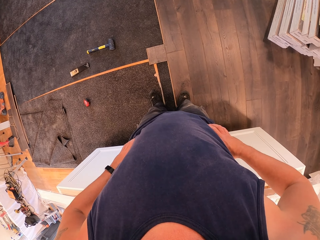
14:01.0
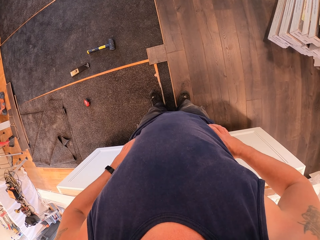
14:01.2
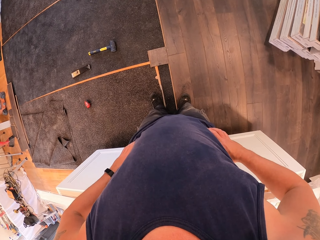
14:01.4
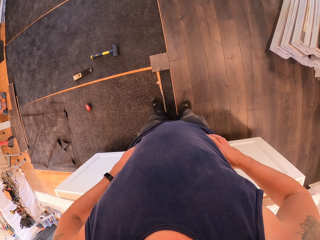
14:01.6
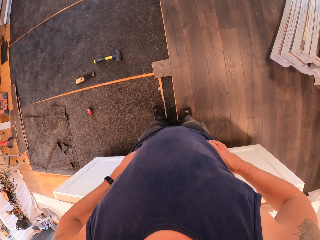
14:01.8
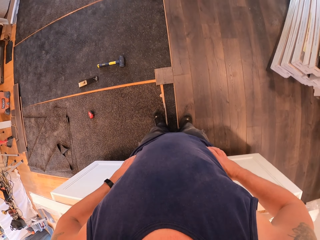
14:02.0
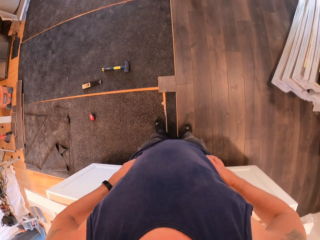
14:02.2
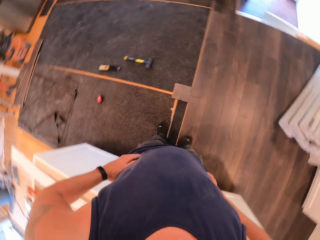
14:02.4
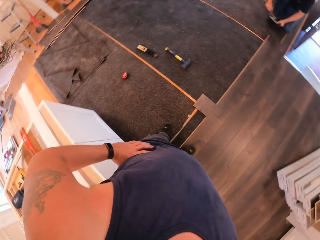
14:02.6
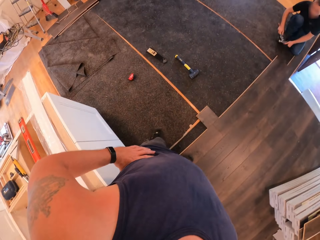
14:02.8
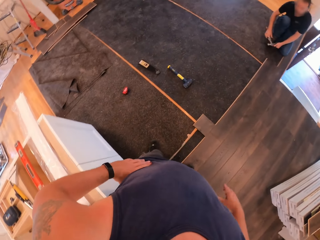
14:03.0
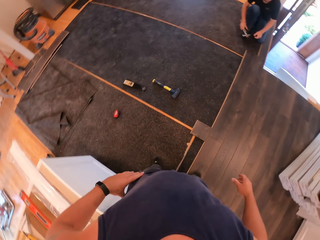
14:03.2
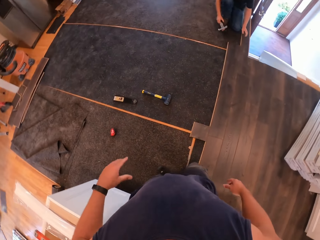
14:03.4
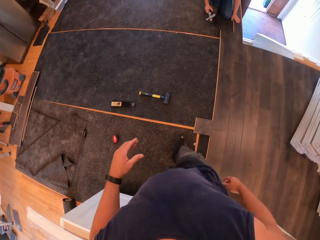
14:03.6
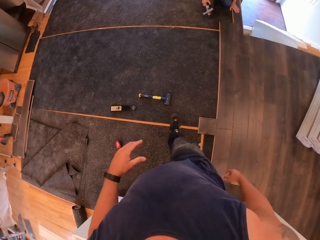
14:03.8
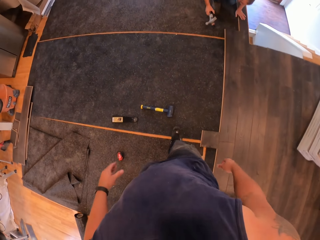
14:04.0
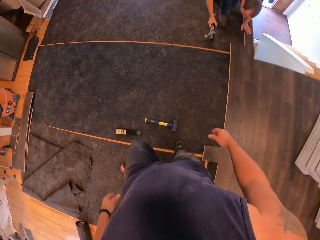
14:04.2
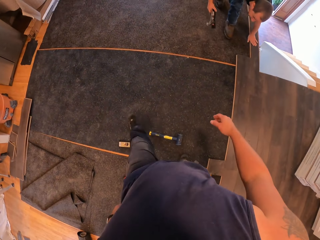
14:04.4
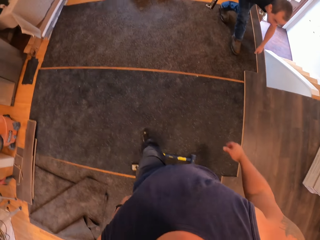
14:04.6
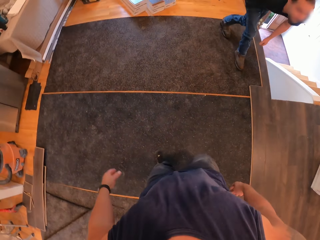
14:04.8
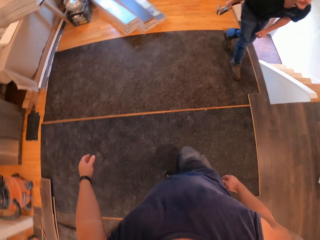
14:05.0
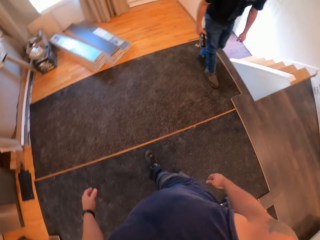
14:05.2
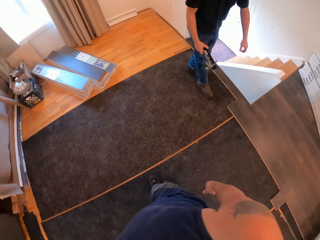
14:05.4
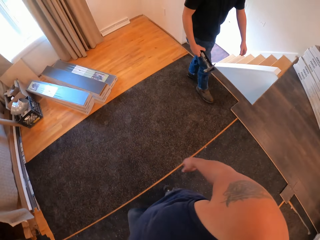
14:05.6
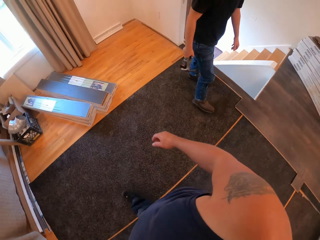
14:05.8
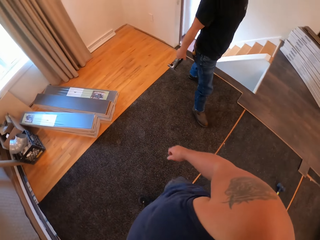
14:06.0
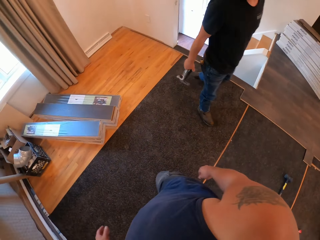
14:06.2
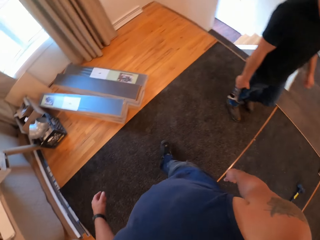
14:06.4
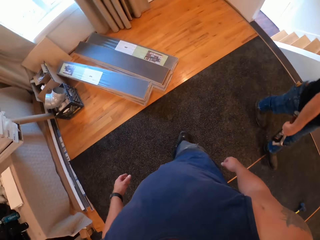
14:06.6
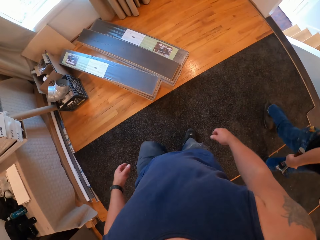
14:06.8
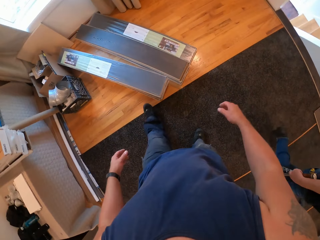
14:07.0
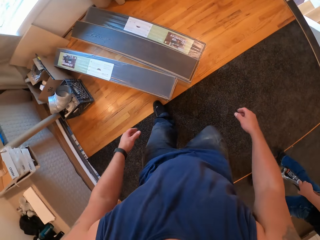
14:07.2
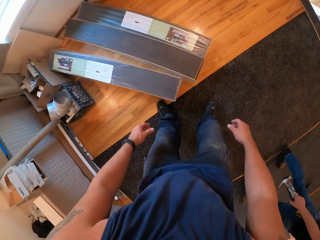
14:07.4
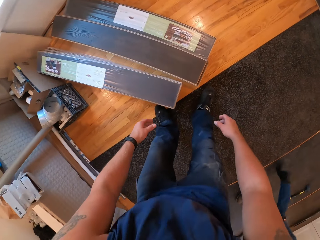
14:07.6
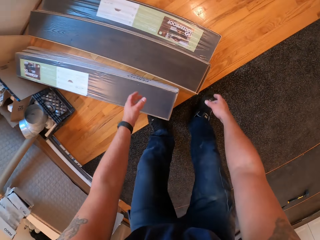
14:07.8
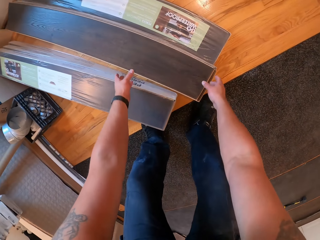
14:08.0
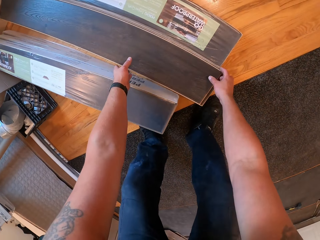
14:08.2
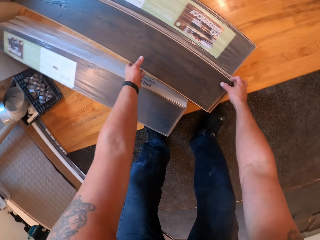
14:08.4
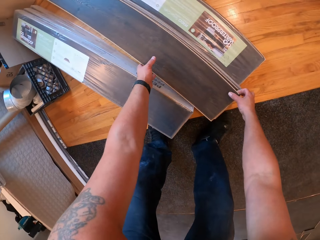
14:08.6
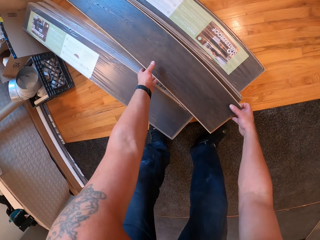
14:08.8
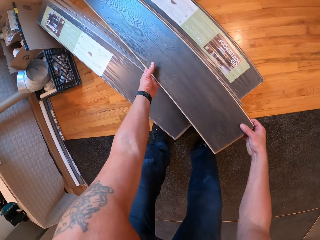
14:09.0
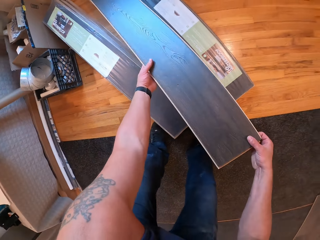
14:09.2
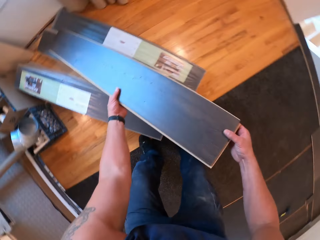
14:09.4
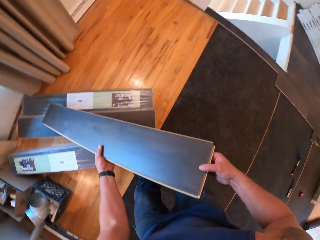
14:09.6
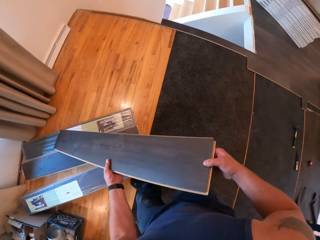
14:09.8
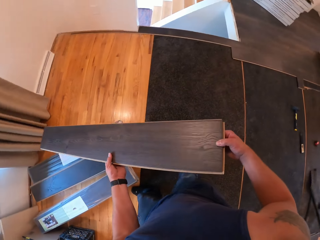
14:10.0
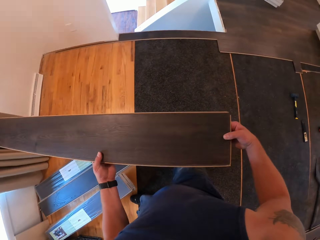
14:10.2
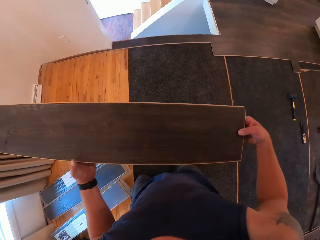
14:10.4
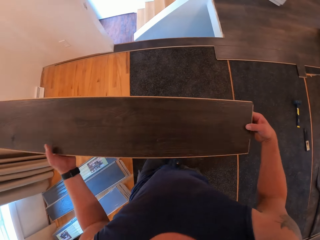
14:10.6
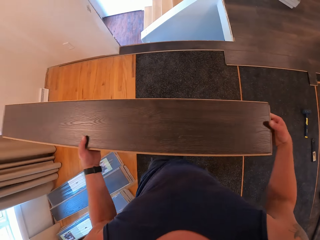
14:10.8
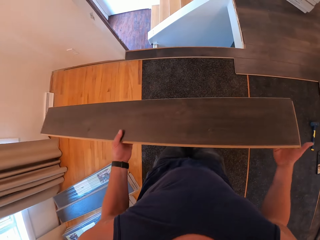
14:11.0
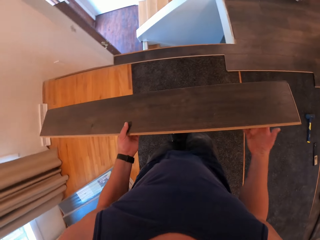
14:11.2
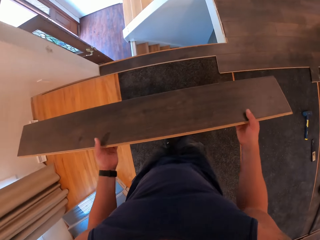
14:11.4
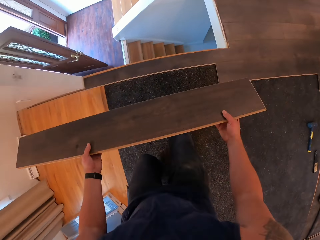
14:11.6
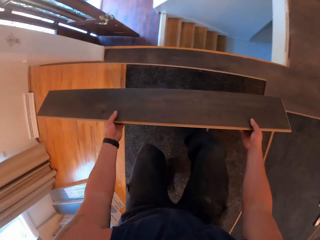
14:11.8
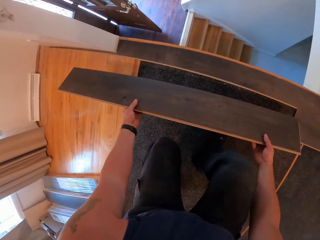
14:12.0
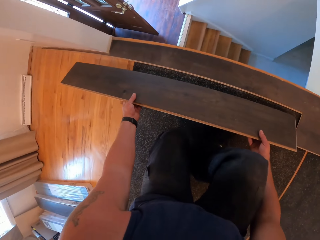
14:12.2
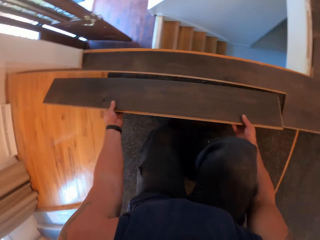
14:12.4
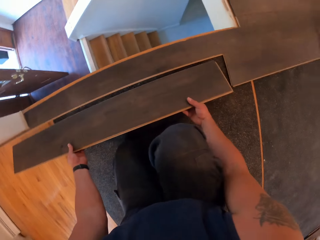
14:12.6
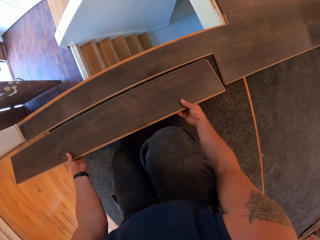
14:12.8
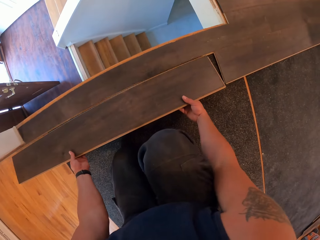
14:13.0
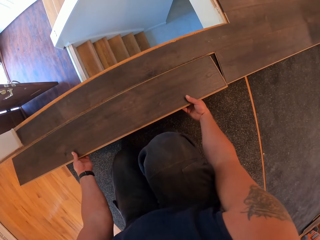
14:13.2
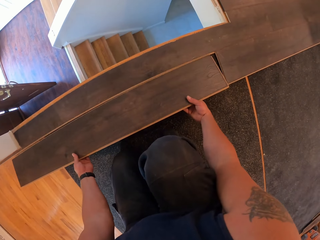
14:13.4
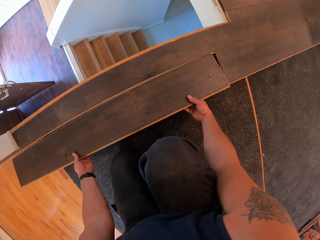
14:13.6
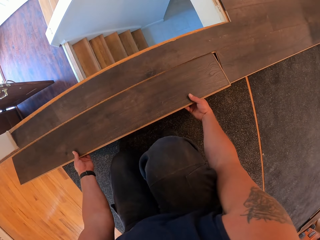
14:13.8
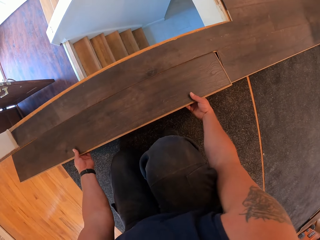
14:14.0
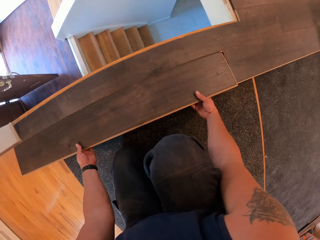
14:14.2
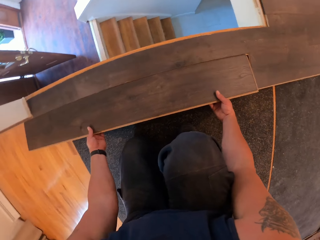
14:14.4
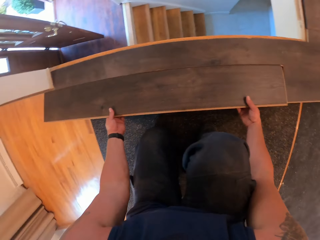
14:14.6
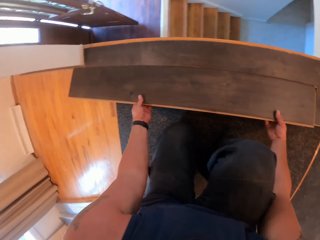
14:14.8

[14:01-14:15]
A man stands up. The camera wearer walks towards stacks of carpets. They walk around the room. The man walks by the camera wearer. The camera wearer picks a carpet or tile. They walk away from the stack of carpet. They place the tile on the floor and squat.

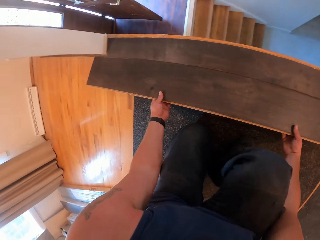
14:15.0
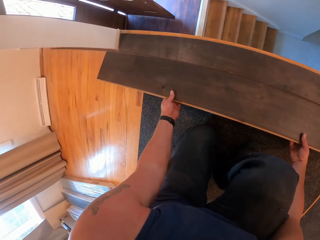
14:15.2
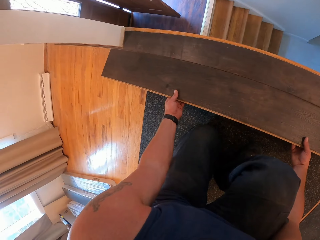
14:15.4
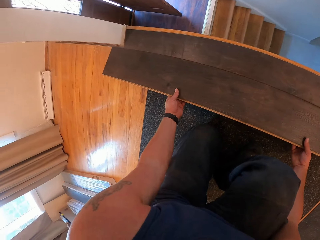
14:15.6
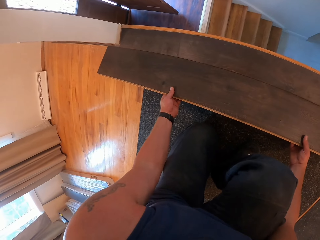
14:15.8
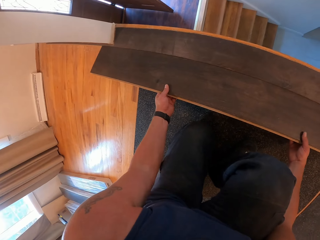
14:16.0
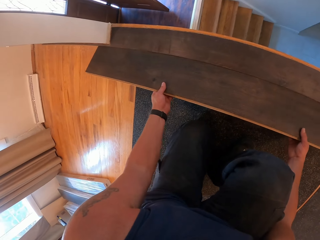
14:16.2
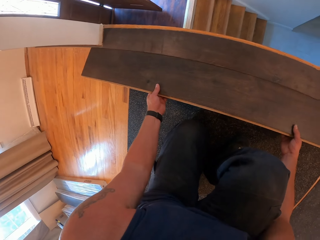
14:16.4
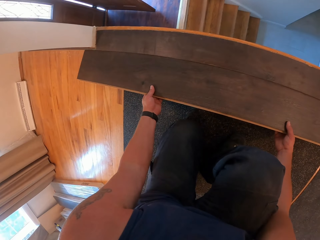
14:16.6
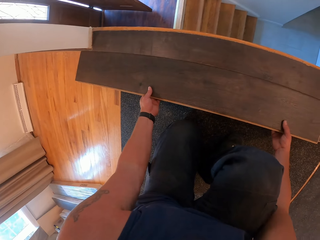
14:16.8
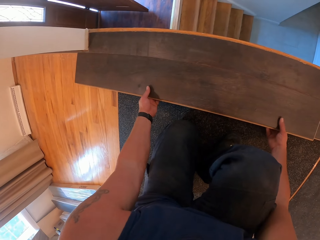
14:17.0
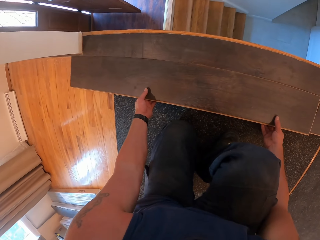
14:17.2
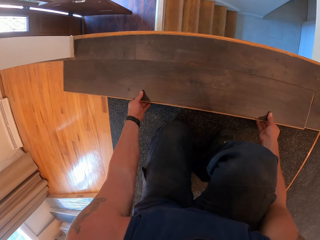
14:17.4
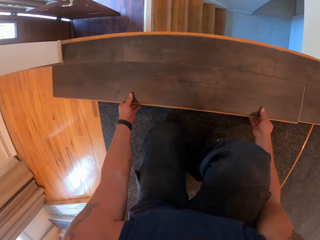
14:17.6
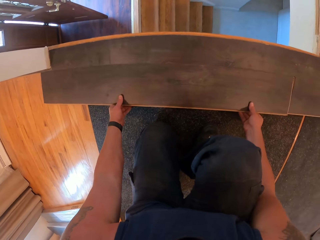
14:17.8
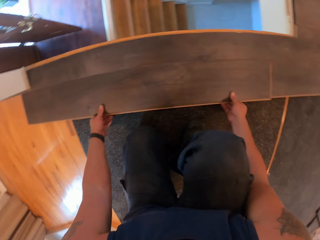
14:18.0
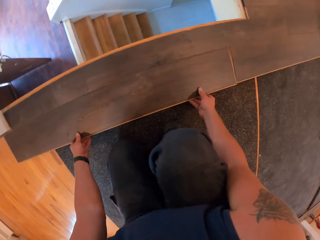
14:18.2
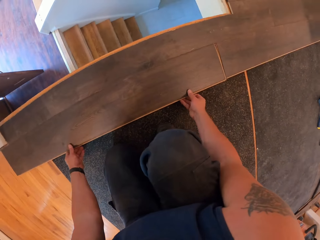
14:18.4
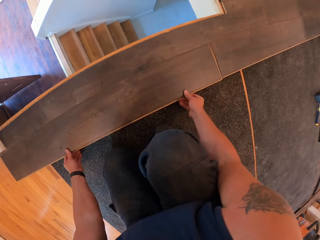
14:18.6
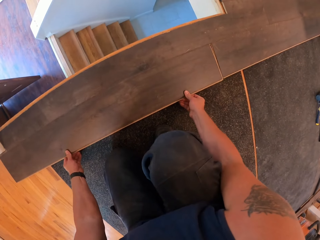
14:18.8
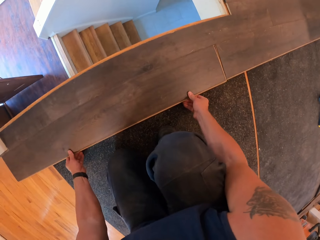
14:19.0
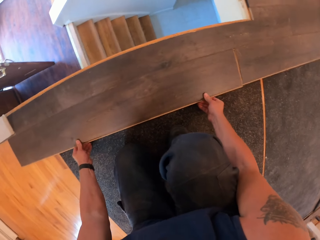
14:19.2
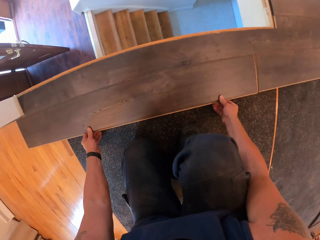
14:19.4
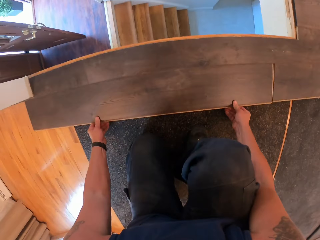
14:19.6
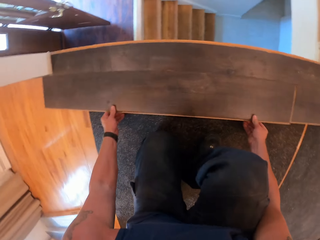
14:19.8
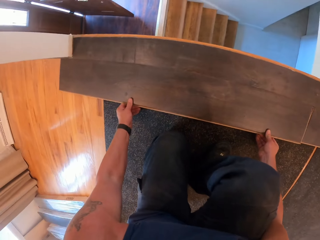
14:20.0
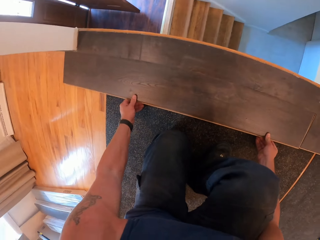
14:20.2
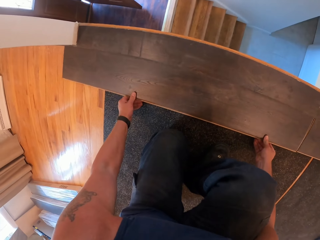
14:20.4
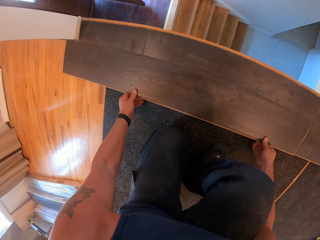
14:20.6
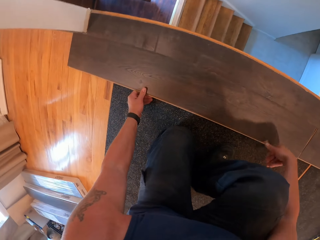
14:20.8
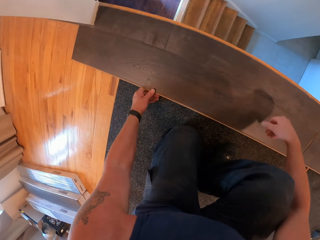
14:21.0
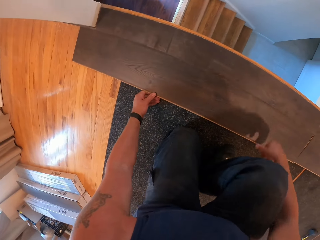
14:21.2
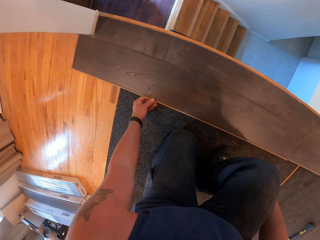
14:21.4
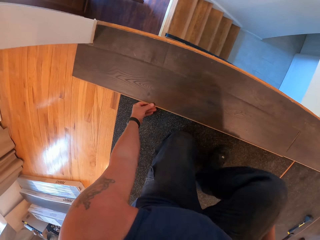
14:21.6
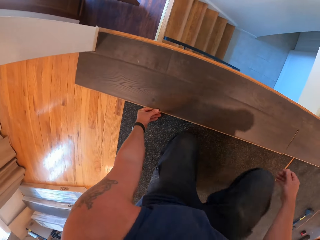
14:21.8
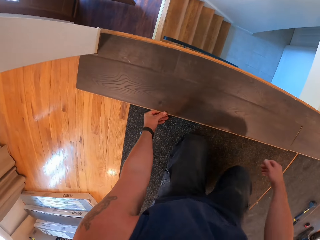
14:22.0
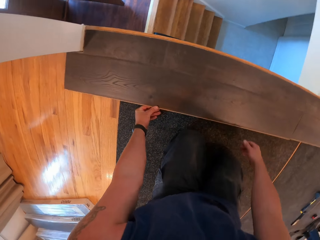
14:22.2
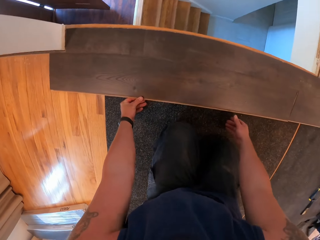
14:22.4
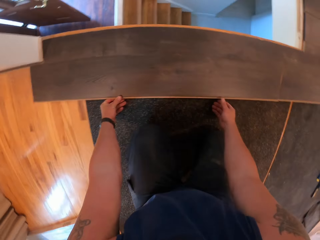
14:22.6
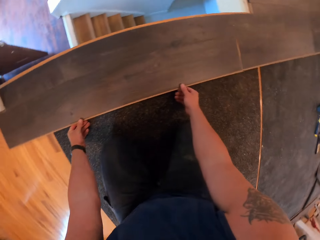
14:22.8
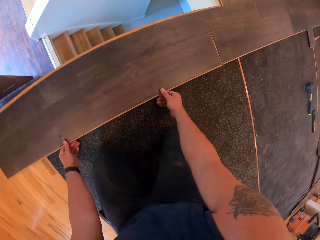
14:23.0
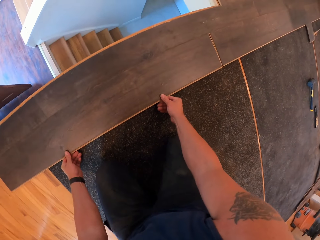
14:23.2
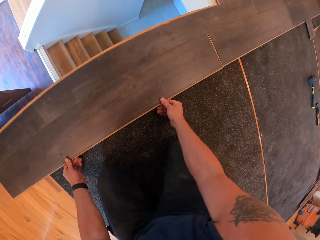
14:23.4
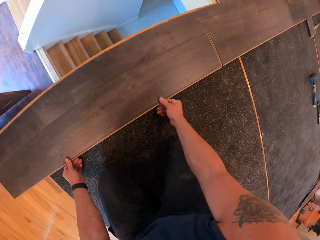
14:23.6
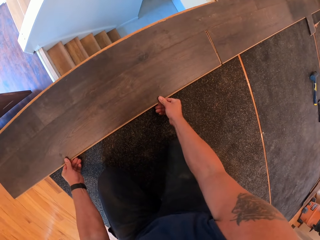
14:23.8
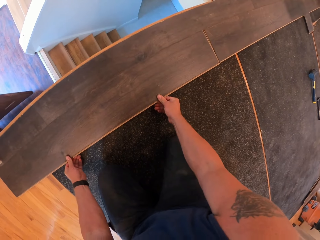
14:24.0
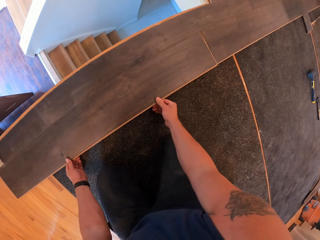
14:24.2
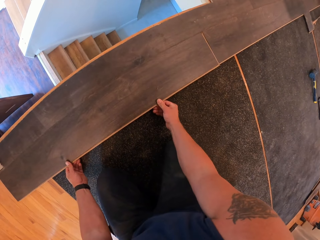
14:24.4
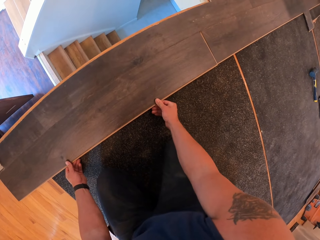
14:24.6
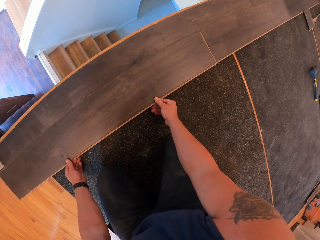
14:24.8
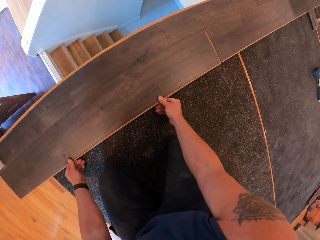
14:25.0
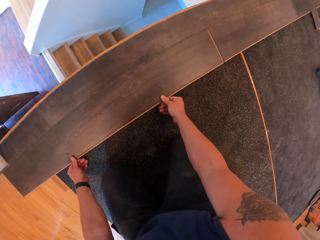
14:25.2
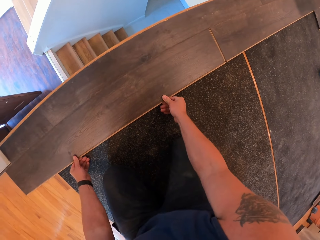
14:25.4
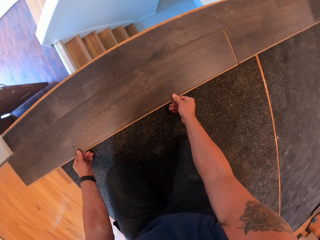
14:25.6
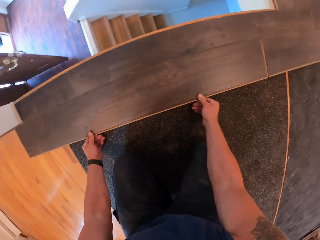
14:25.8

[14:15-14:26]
The camera wearer adjusts the carpet.
